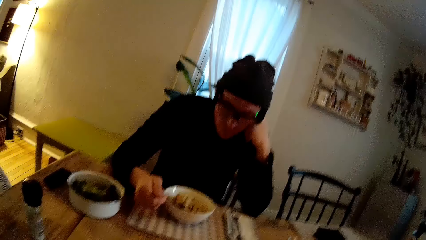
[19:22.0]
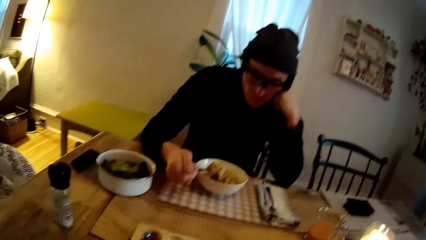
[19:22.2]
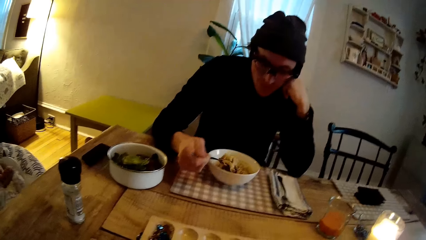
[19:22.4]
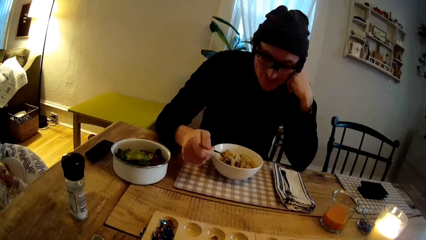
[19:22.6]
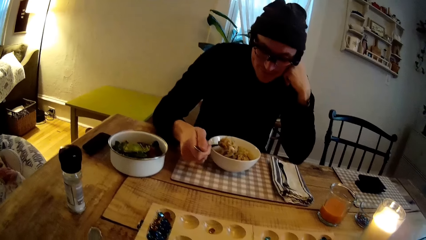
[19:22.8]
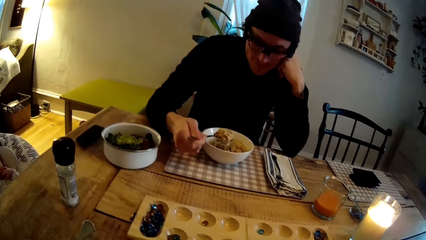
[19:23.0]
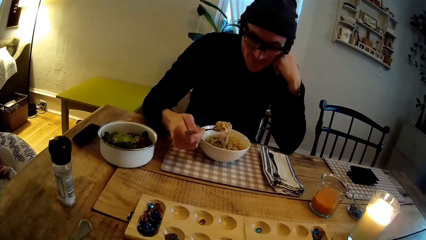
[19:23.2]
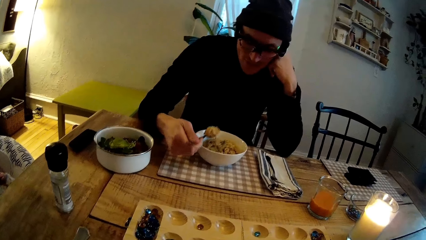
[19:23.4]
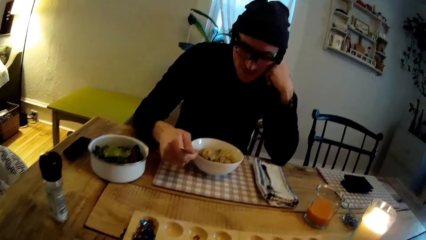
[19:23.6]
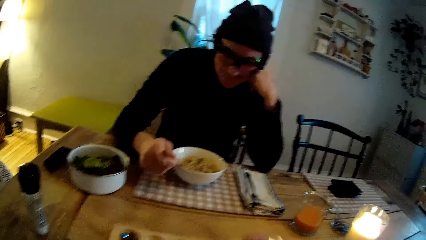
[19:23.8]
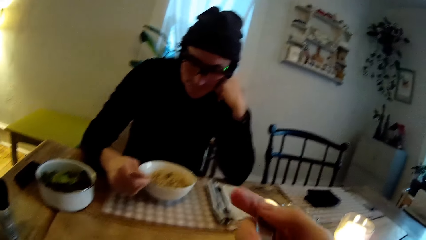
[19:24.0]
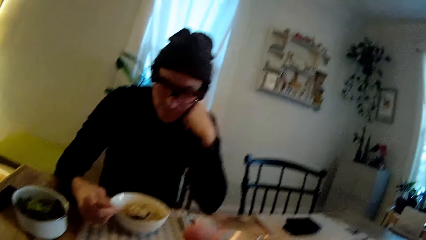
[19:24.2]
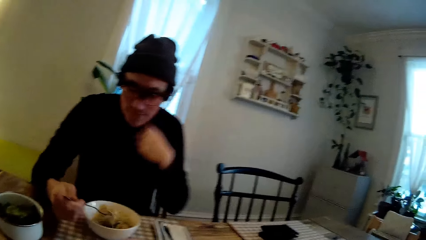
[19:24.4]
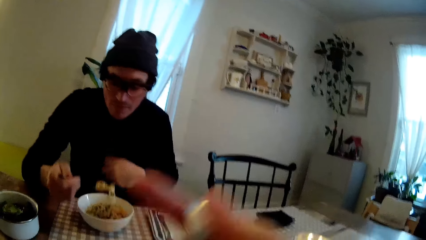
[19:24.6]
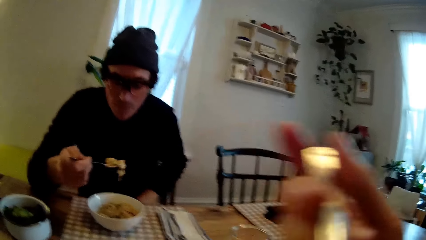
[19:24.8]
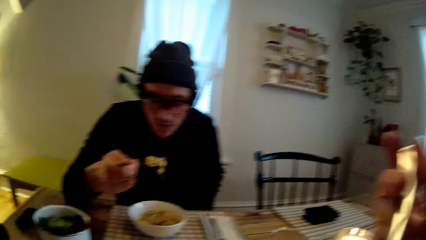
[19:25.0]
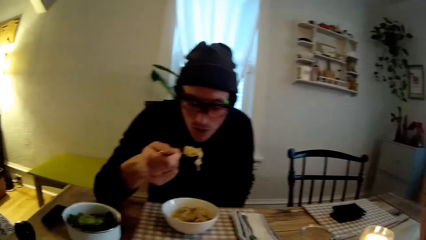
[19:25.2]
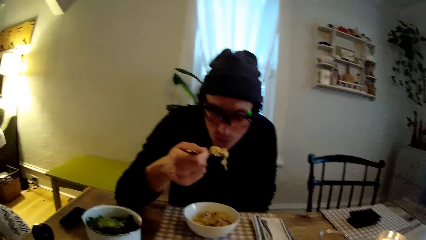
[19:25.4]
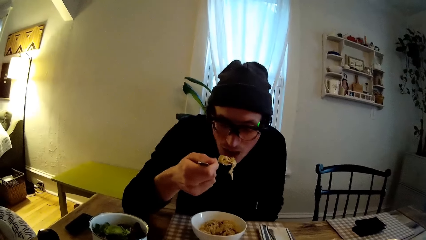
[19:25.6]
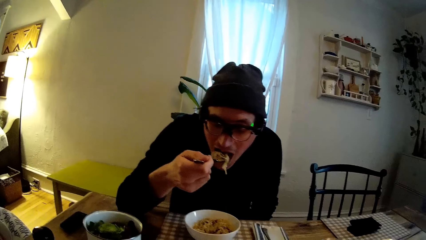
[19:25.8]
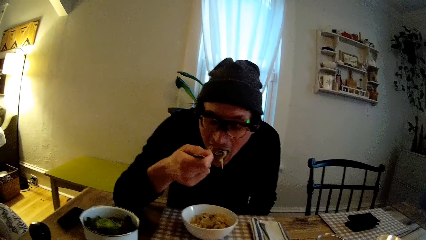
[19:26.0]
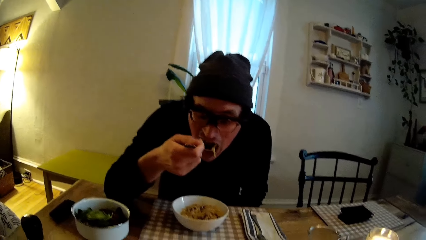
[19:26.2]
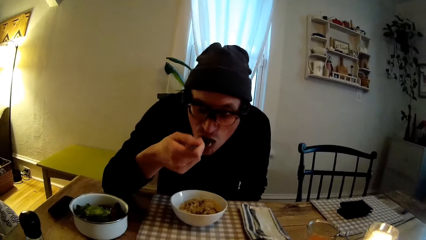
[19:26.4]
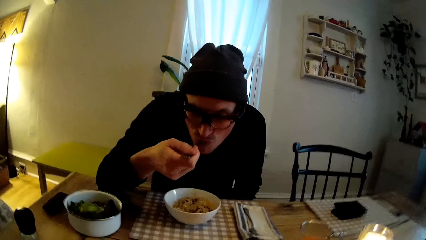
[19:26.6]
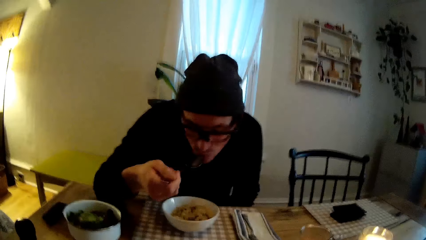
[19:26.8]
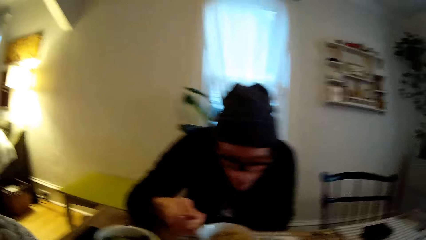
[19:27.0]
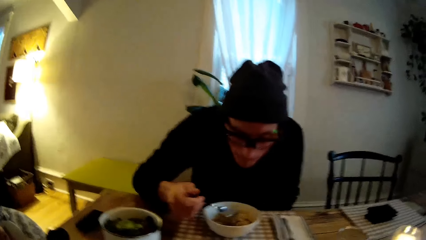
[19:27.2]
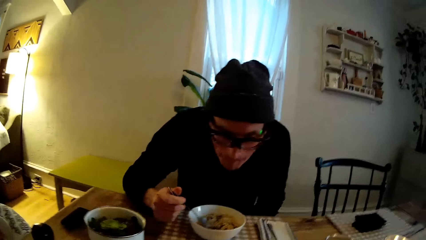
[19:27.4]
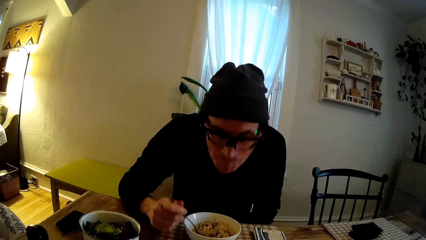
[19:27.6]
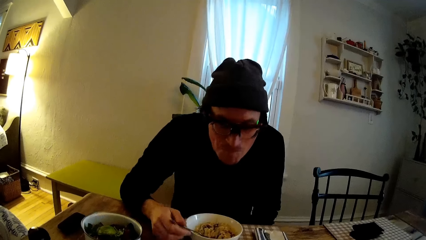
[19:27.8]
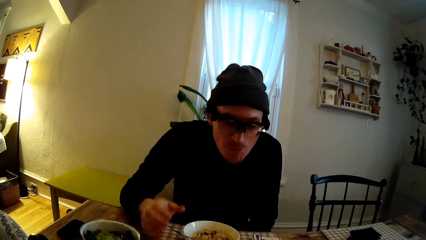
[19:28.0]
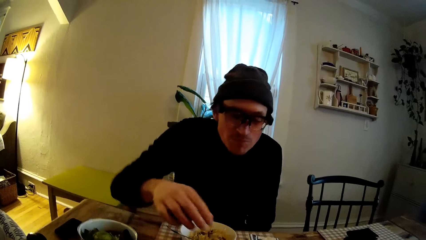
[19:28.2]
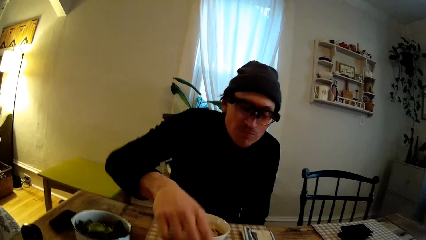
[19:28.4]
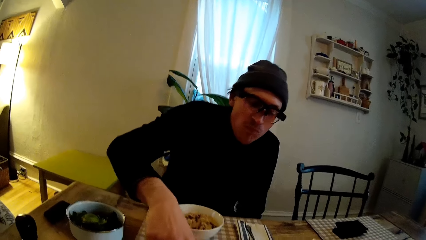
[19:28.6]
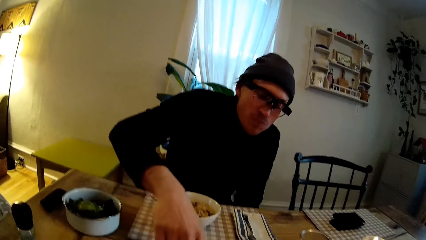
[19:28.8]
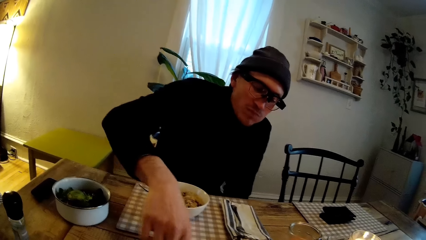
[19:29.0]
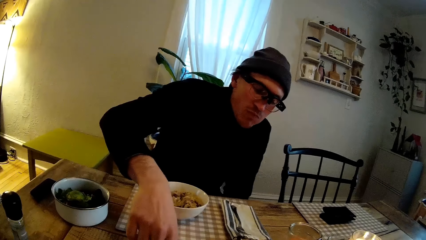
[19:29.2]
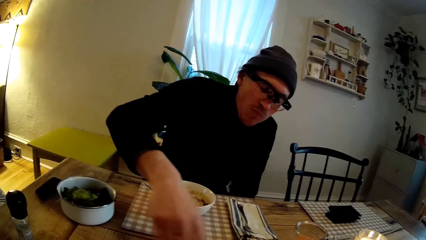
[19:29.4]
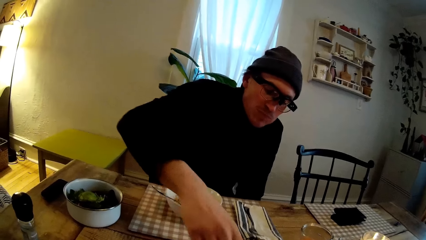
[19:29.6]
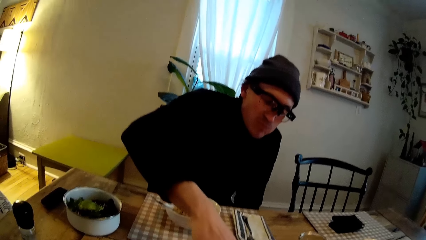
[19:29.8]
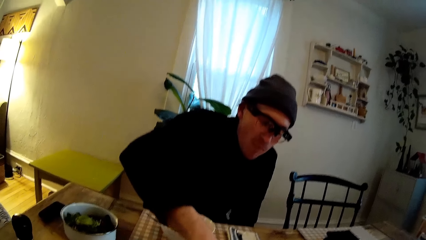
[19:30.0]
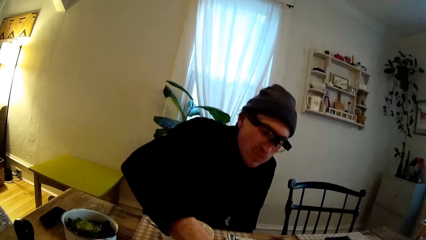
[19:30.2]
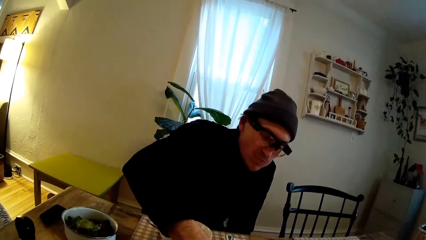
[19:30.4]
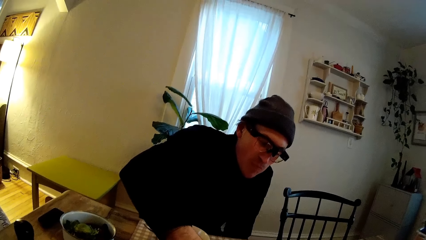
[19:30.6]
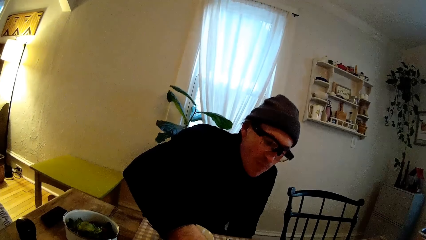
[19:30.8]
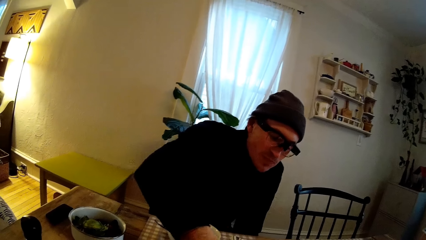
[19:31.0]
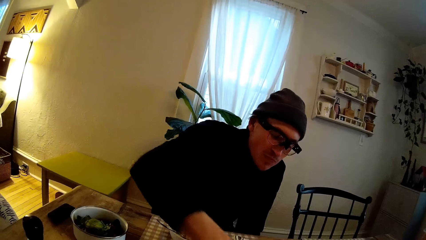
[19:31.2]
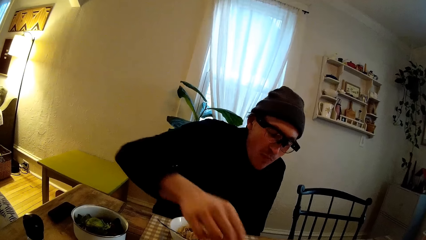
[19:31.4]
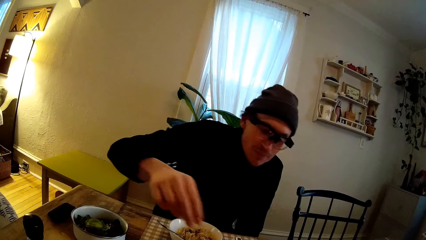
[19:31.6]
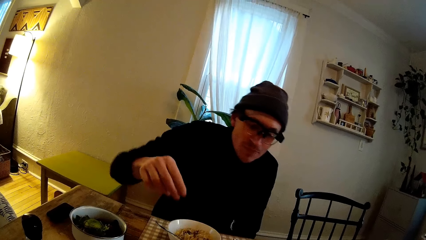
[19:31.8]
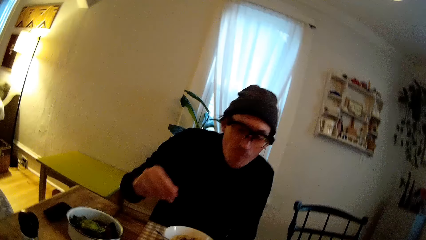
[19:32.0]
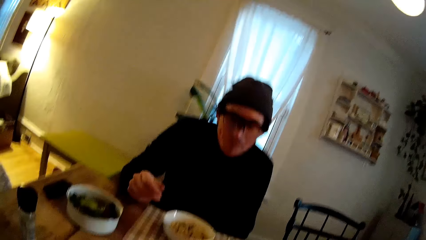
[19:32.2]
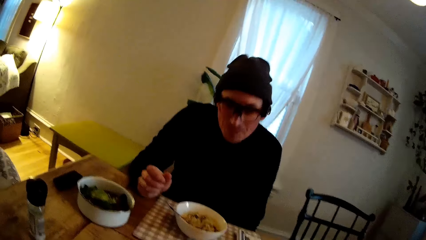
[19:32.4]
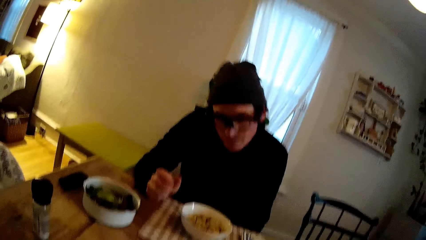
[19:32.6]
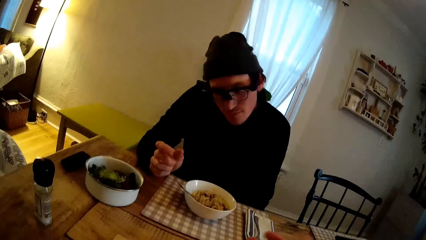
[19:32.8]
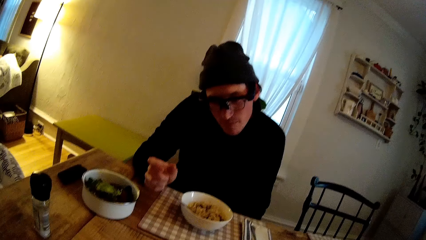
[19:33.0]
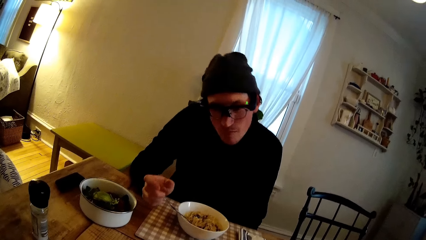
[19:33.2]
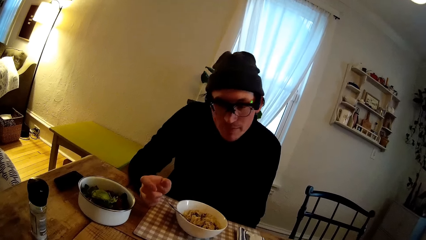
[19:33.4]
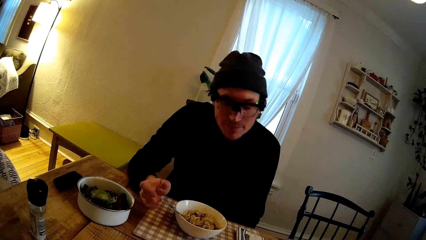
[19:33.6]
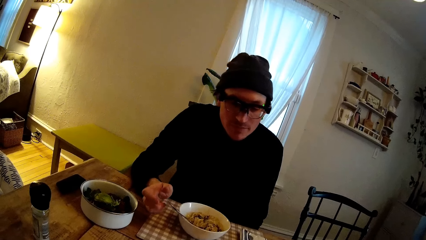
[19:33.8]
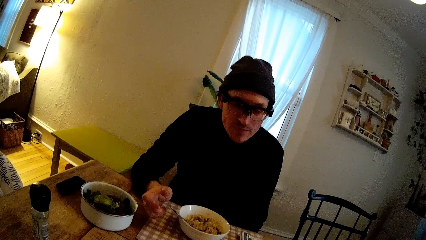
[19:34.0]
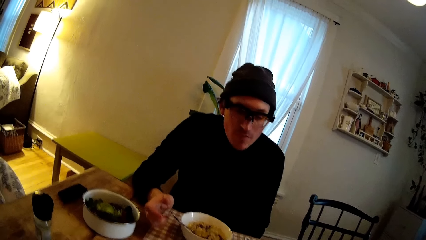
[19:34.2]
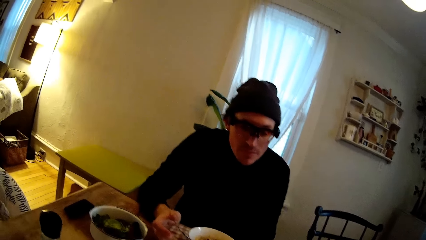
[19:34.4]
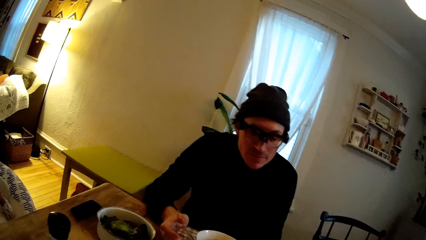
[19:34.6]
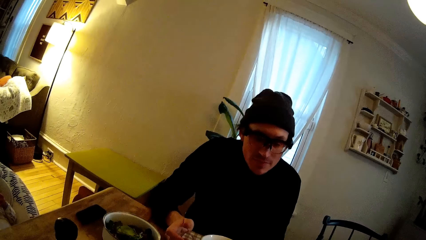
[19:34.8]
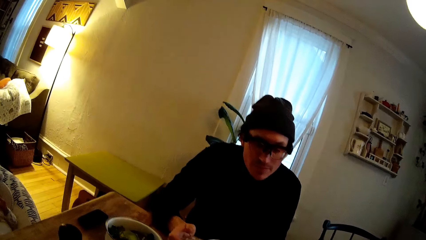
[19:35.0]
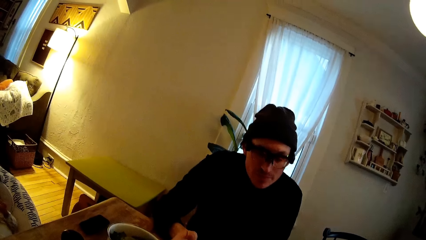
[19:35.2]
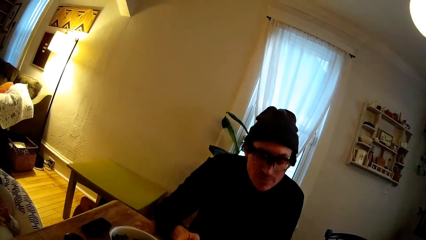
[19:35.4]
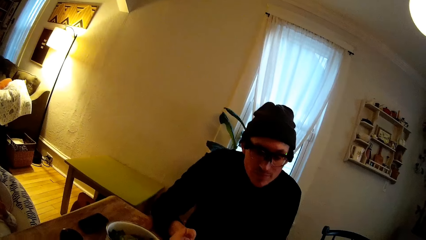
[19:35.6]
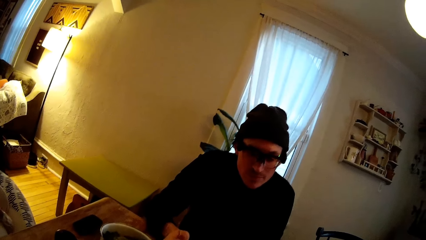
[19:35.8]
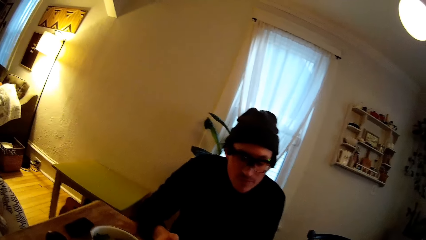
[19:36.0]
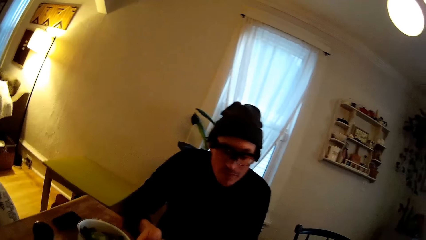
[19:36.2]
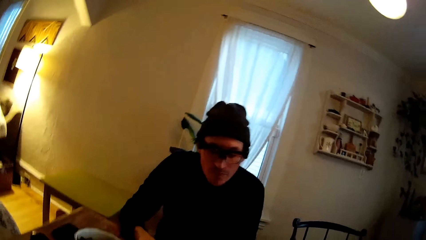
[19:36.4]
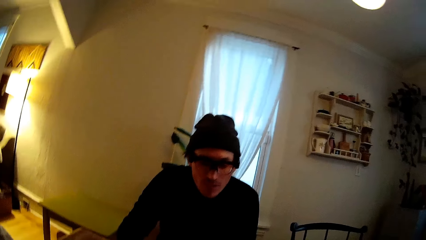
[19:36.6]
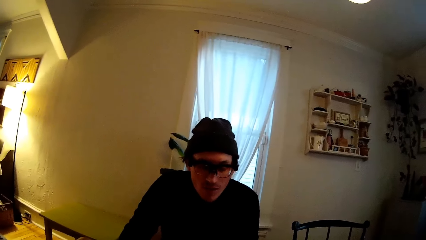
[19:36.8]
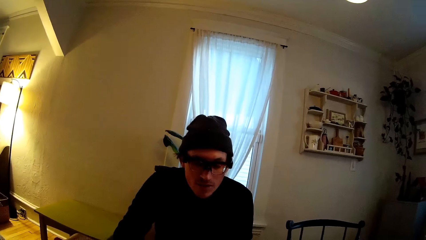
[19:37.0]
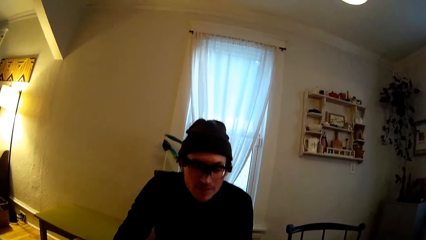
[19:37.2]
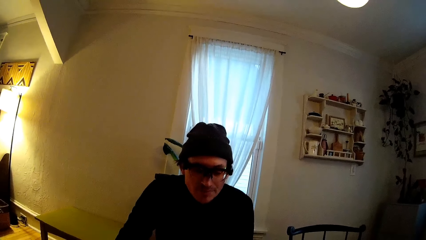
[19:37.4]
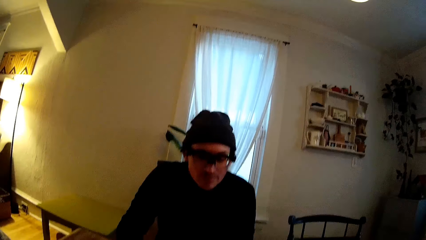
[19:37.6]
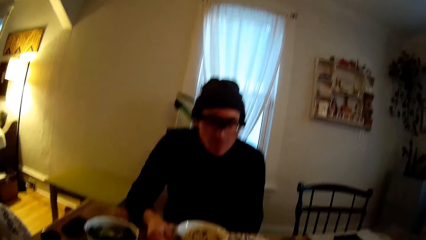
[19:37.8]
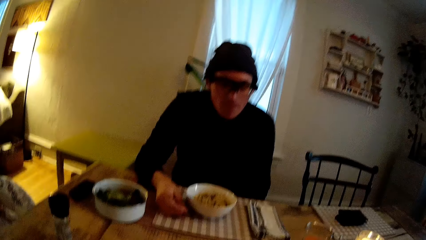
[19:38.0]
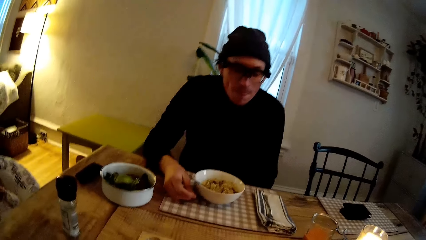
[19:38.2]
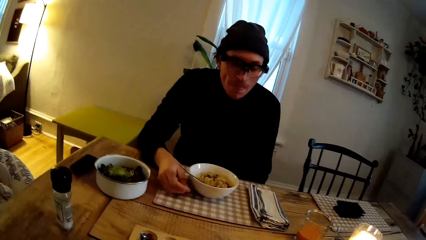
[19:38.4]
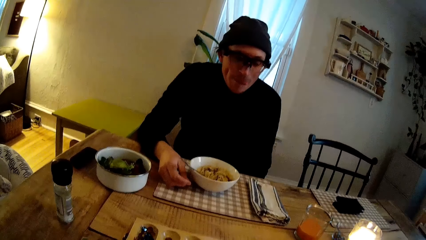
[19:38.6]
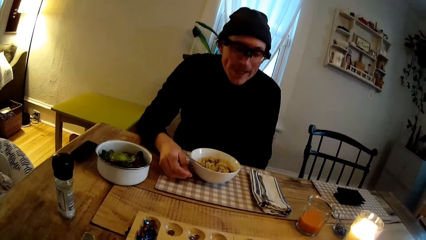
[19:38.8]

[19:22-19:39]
A baby sits on a rocker chair. The camera wearer eats. A man eats pasta from the bowl with the spoon in his right hand. The man moves. The baby sits on the rocker chair.
